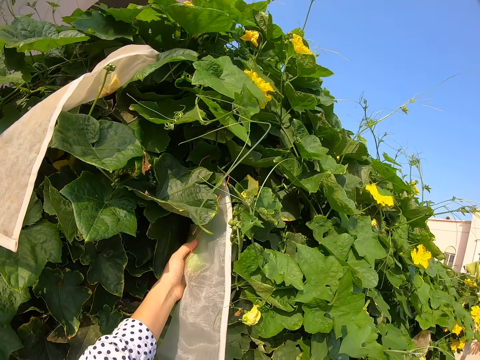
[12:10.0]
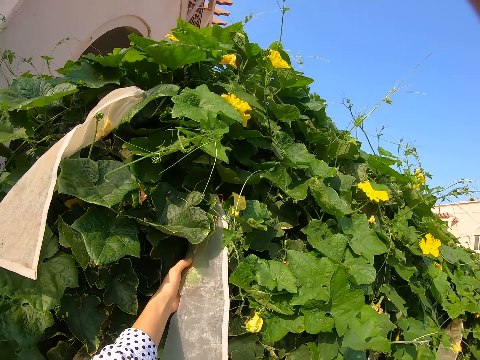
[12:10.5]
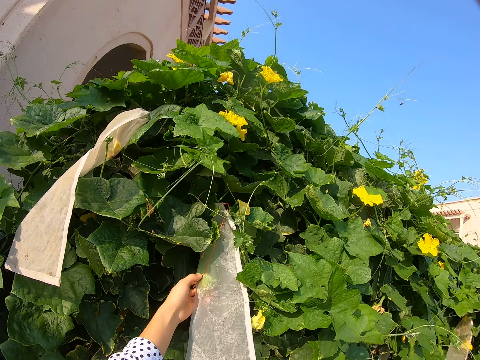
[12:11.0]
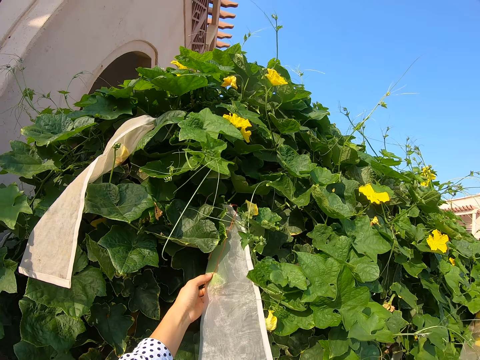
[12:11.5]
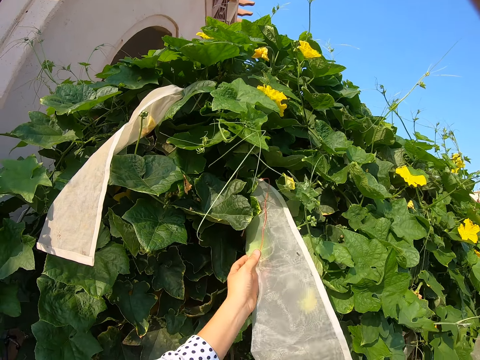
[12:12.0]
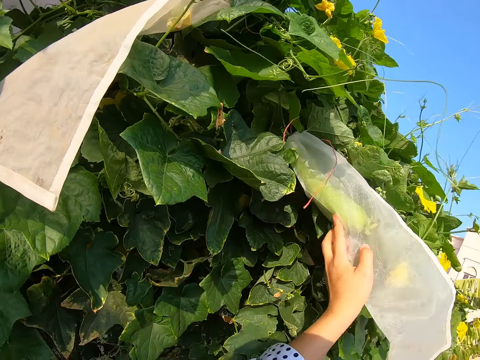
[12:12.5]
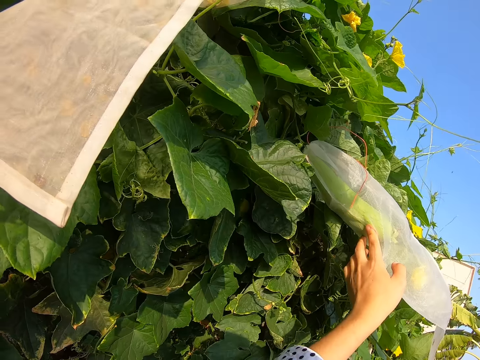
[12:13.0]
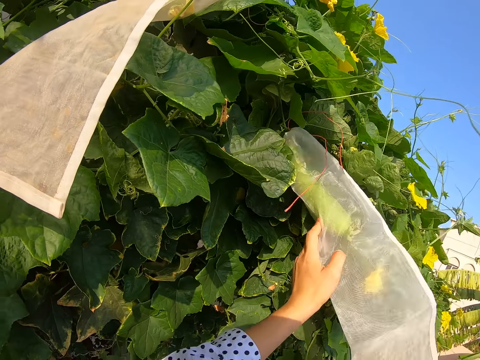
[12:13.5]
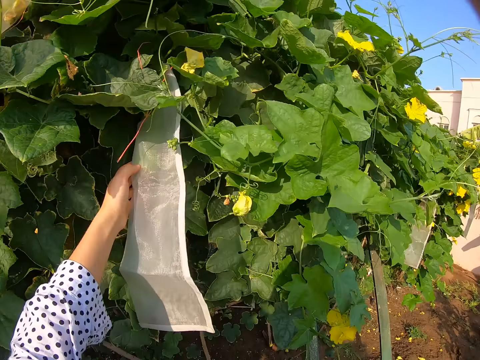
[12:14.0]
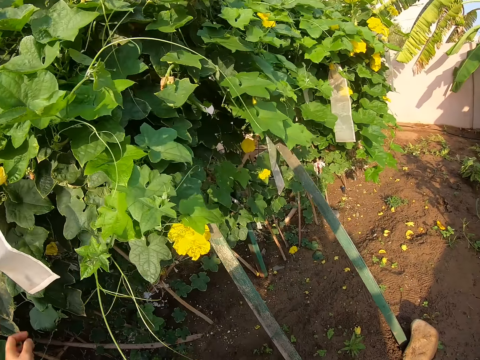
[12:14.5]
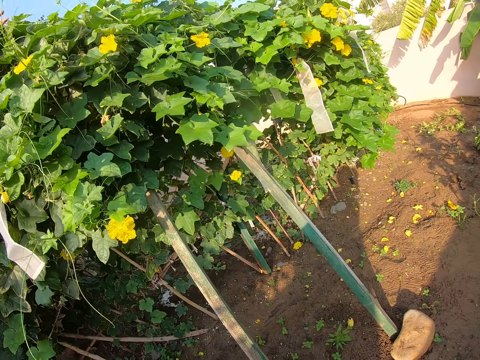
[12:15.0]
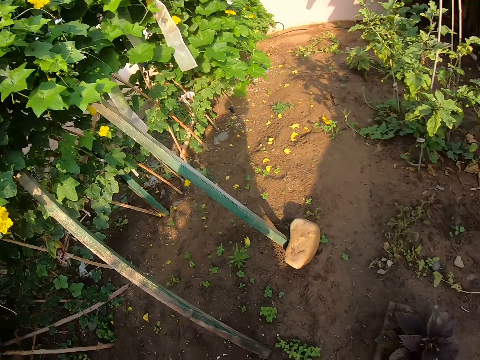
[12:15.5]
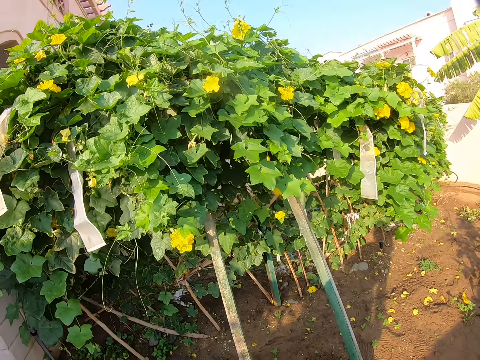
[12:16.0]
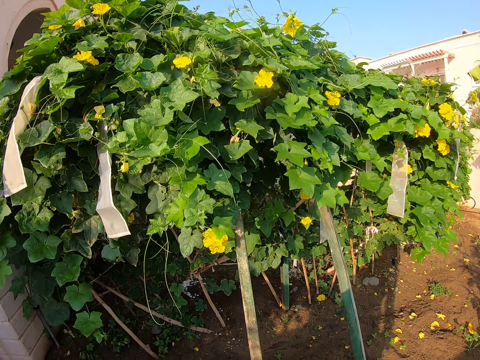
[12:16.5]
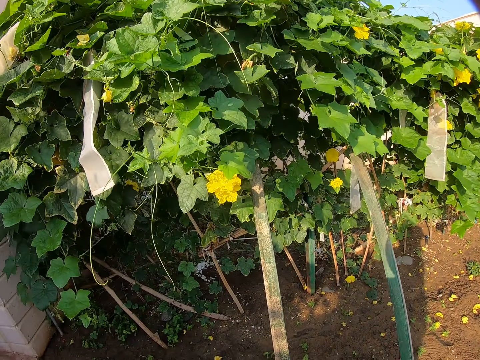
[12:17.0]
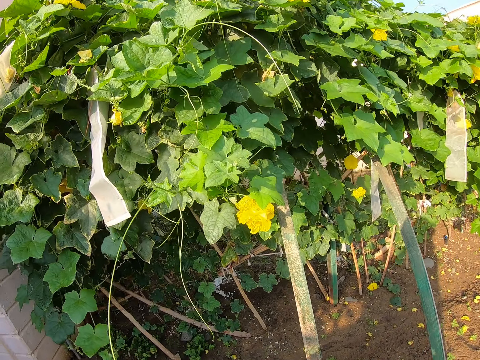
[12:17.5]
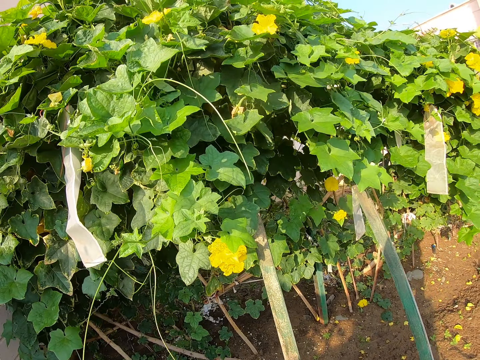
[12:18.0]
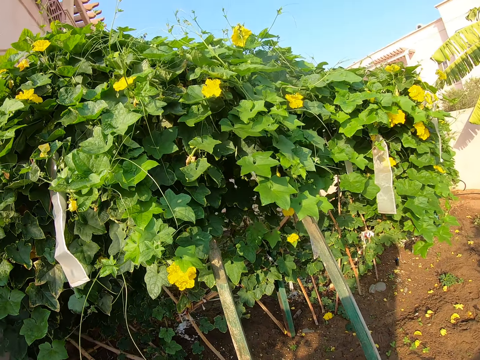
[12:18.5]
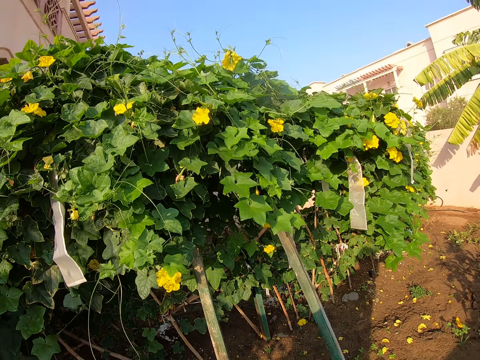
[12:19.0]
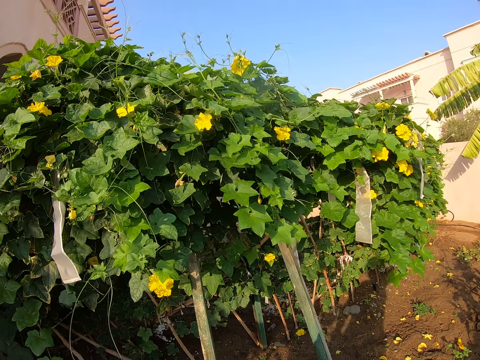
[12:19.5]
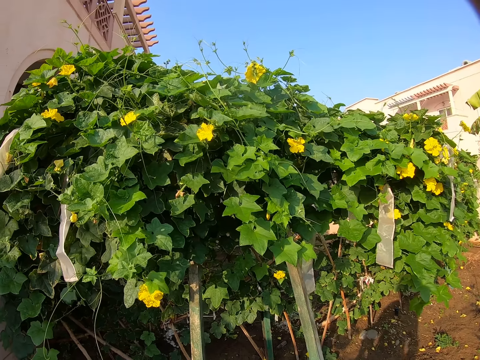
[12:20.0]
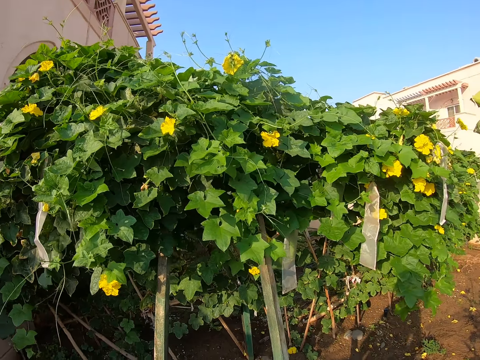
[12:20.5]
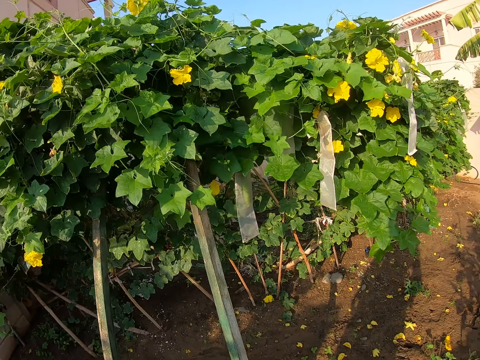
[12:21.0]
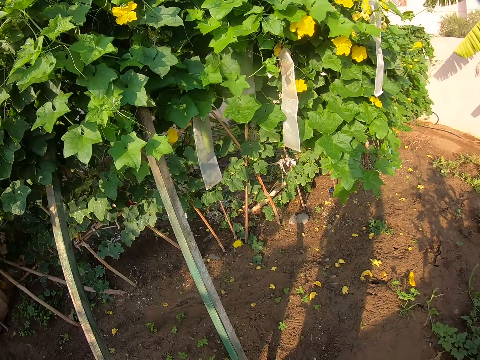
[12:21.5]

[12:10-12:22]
The camera wearer looks around.

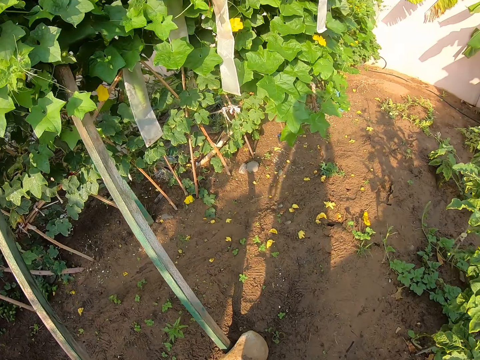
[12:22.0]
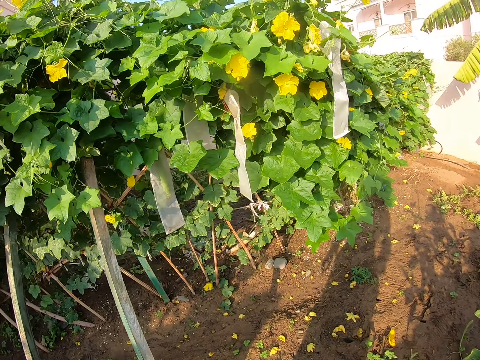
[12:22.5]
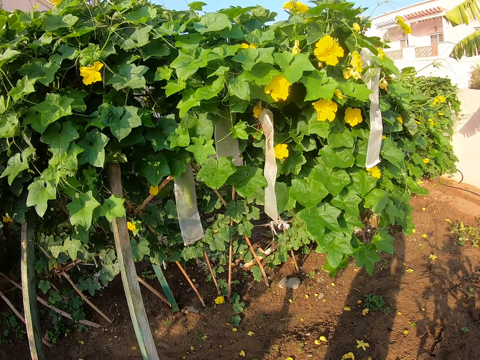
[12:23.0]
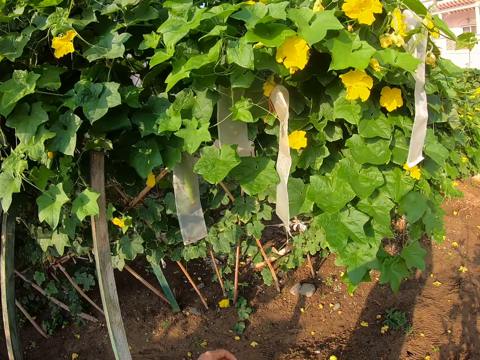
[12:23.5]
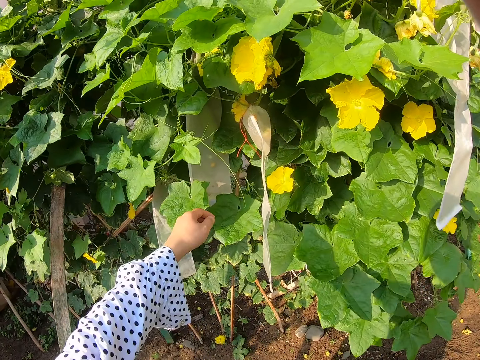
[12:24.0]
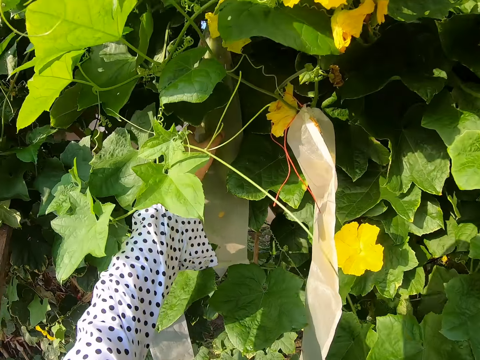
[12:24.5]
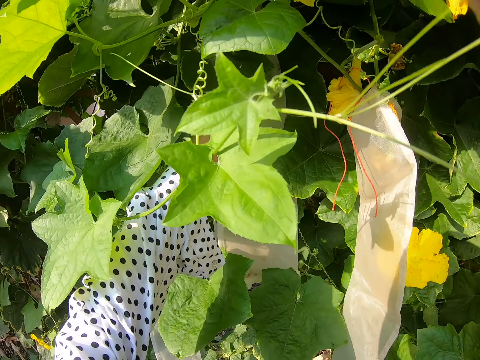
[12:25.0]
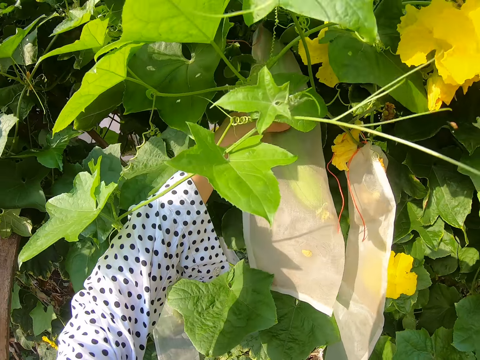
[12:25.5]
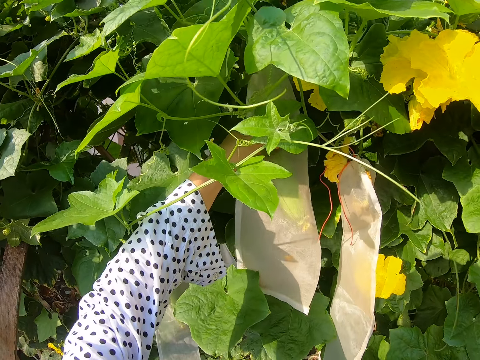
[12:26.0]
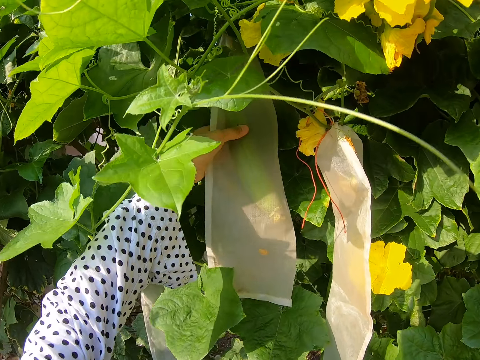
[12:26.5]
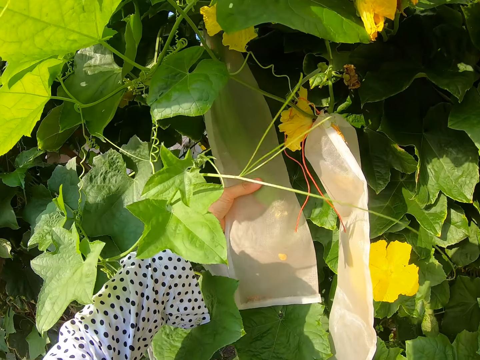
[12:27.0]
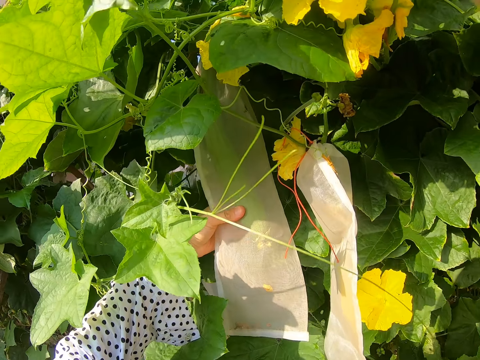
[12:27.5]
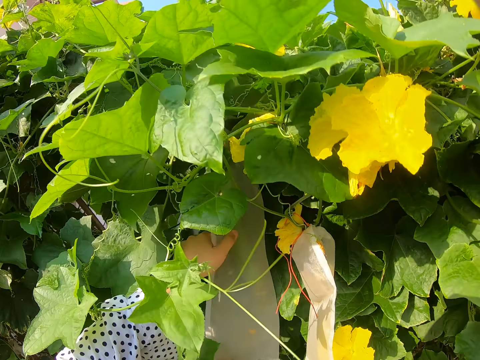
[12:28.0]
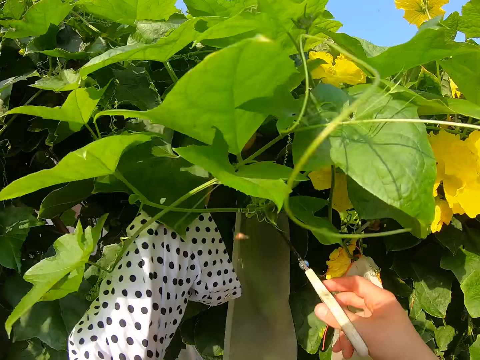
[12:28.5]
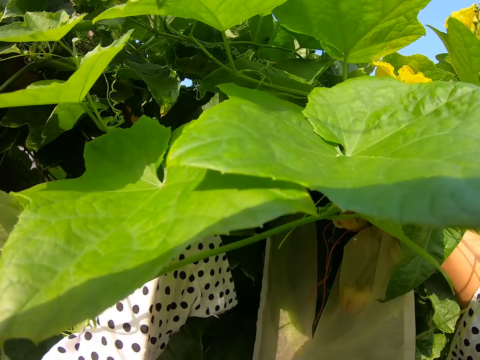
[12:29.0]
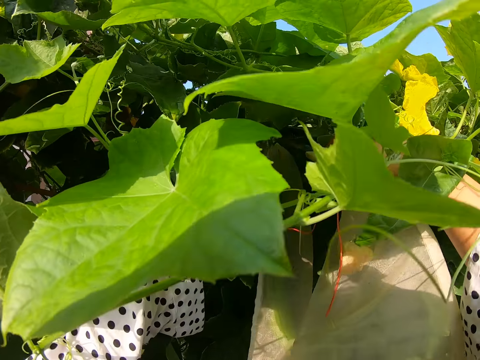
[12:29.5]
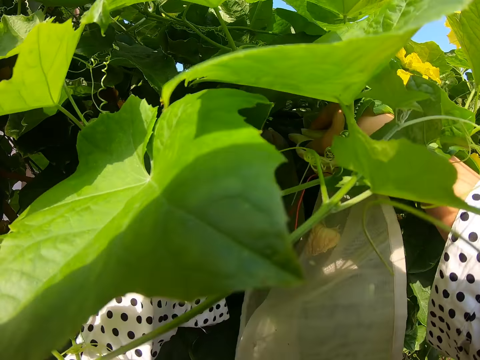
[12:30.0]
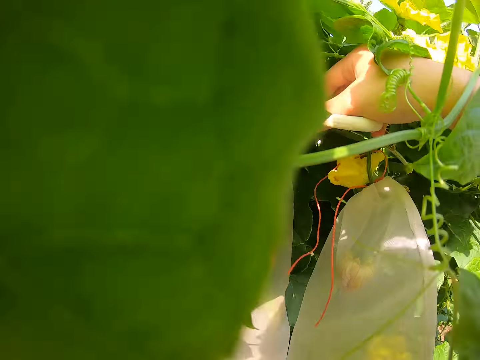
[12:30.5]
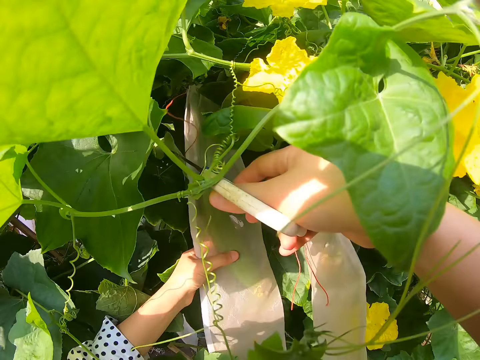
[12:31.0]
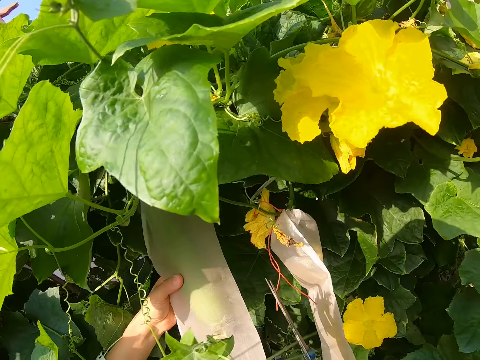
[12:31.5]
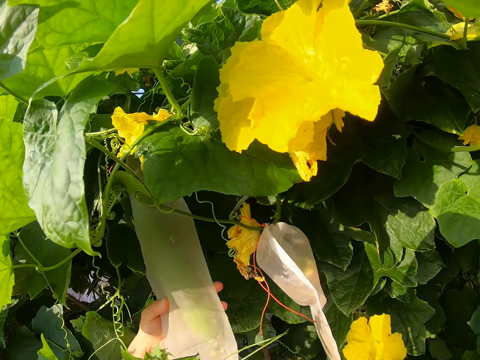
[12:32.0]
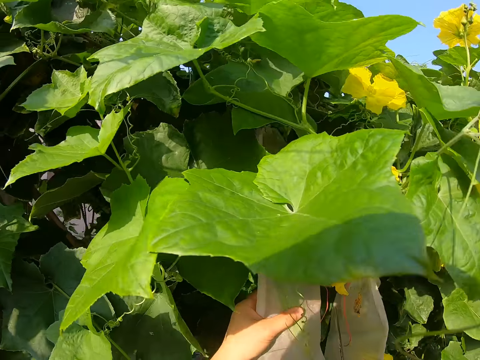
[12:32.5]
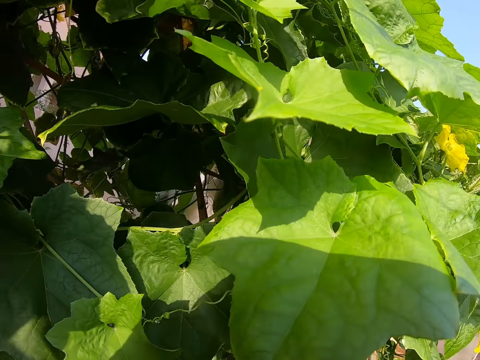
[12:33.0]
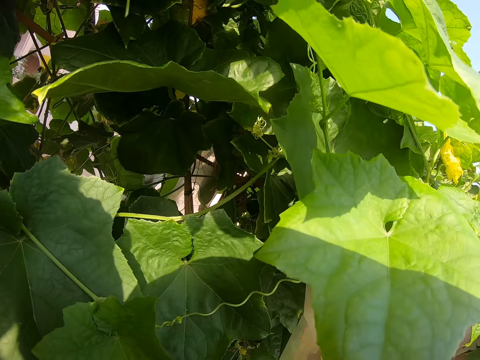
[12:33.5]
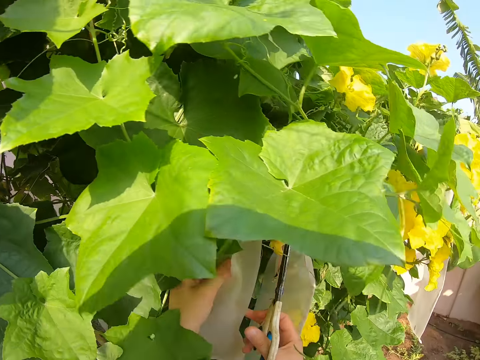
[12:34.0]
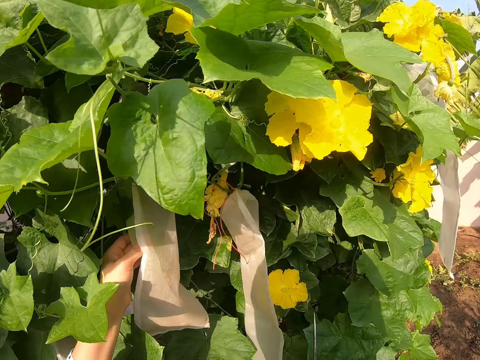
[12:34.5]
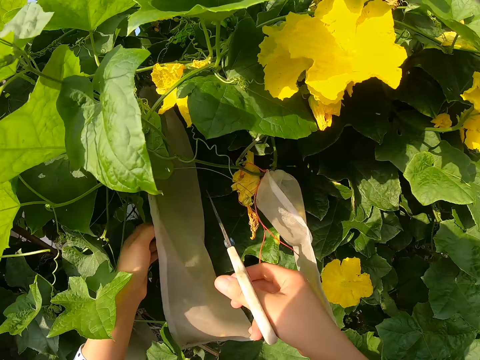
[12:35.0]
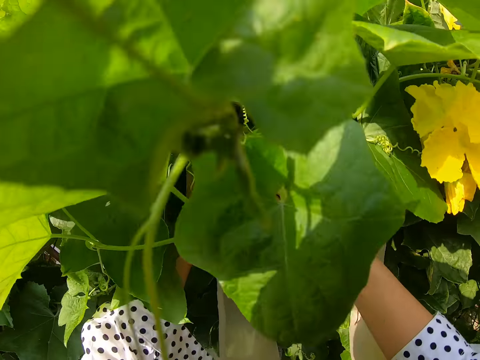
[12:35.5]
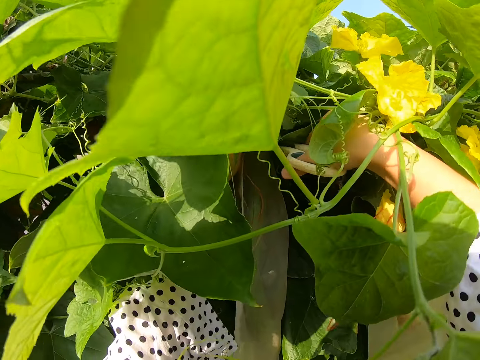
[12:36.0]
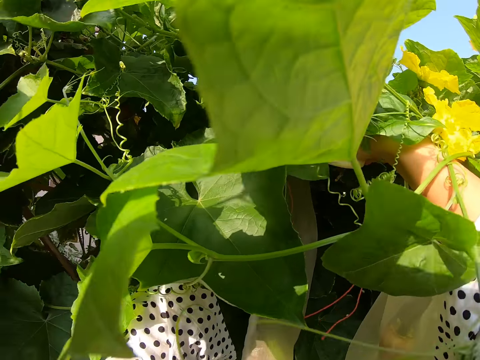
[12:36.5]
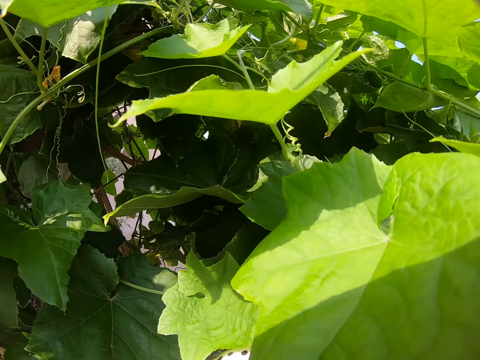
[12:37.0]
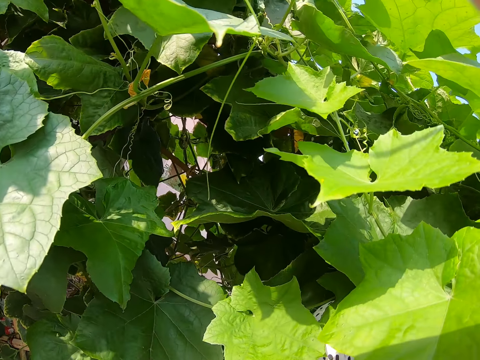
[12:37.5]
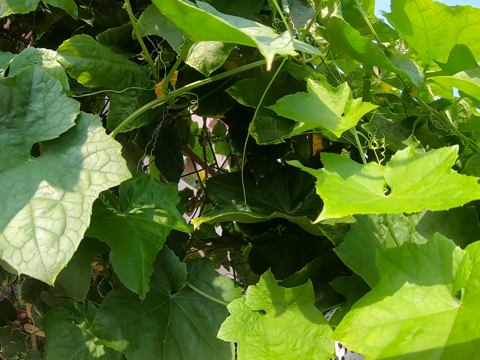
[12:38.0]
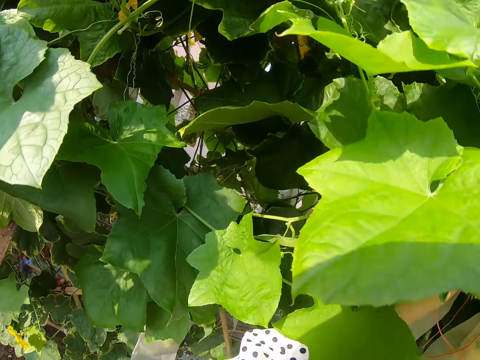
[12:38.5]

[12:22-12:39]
The camera wearer holds a cucumber. They cut a plant with scissors. They hold the cucumber. They cut the plant with the scissors.
